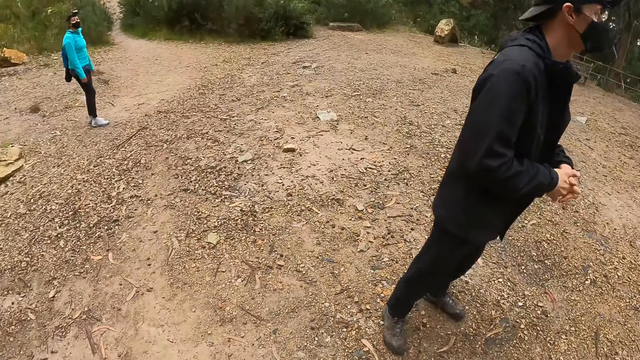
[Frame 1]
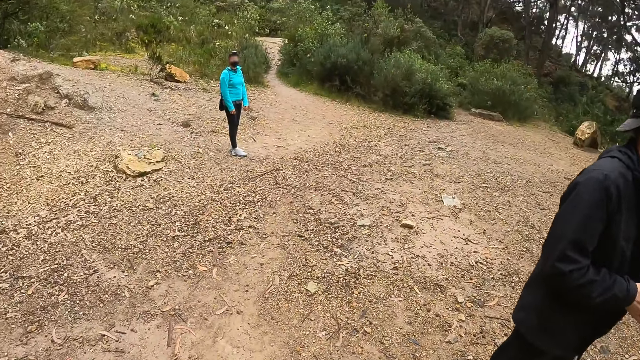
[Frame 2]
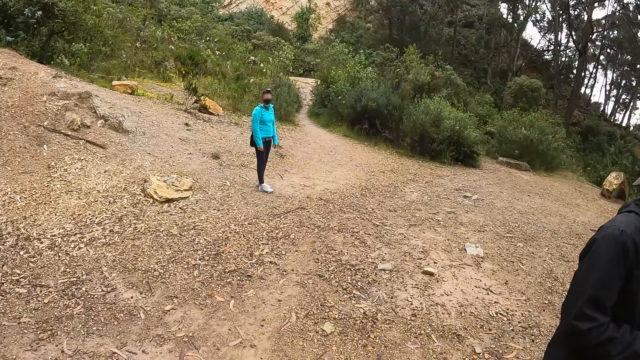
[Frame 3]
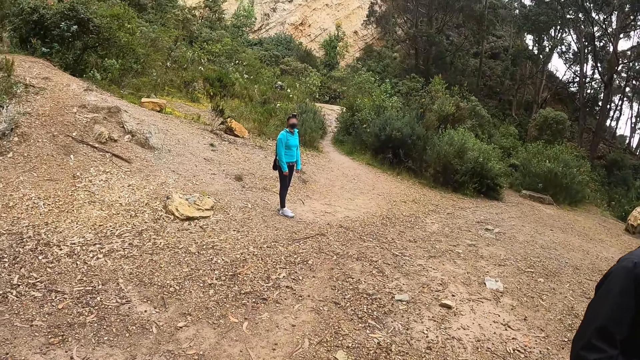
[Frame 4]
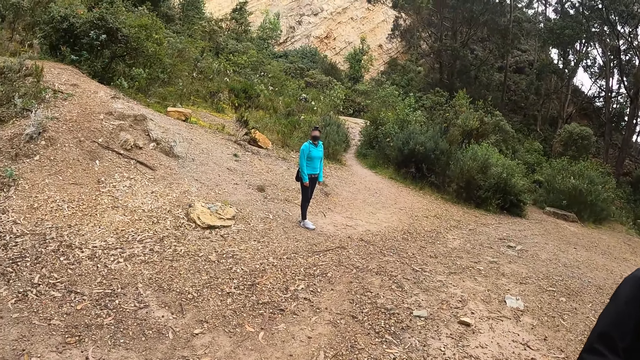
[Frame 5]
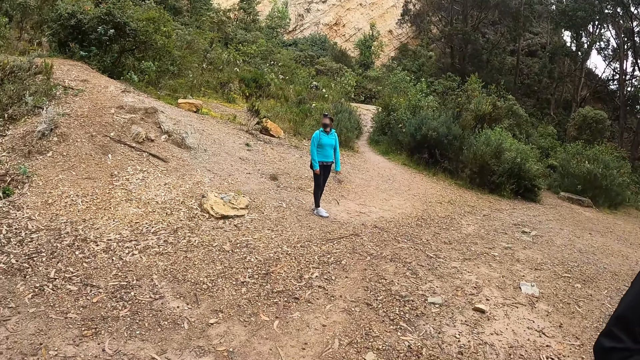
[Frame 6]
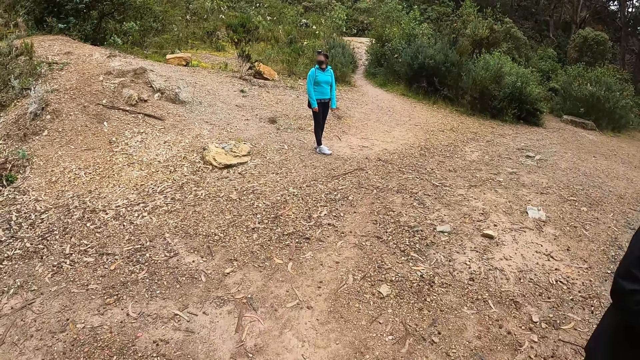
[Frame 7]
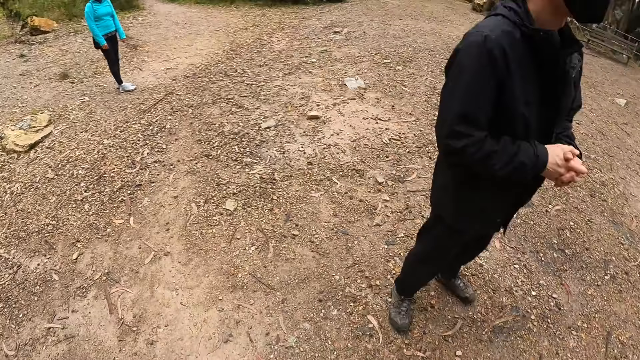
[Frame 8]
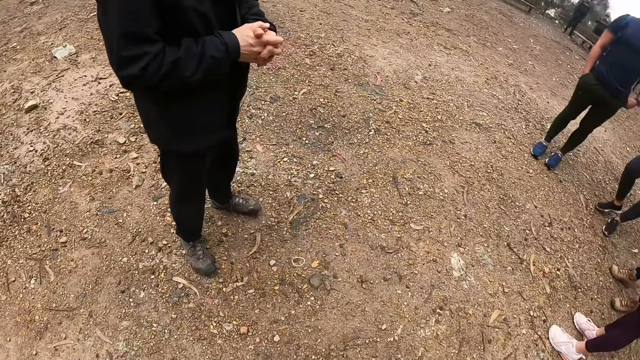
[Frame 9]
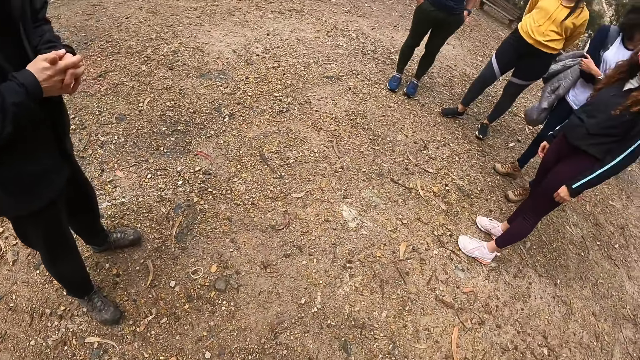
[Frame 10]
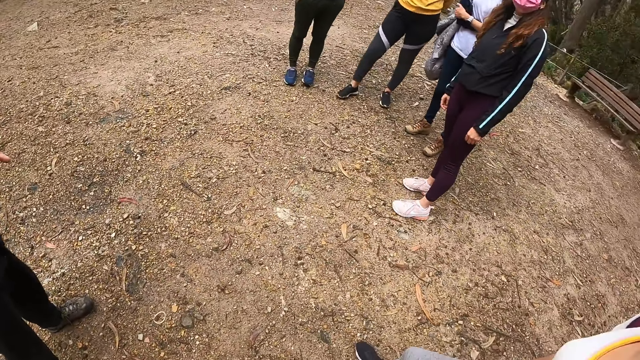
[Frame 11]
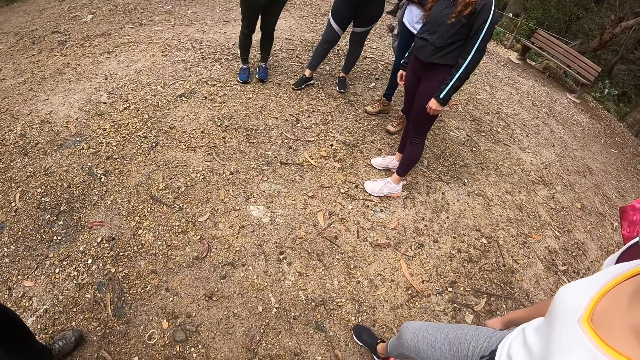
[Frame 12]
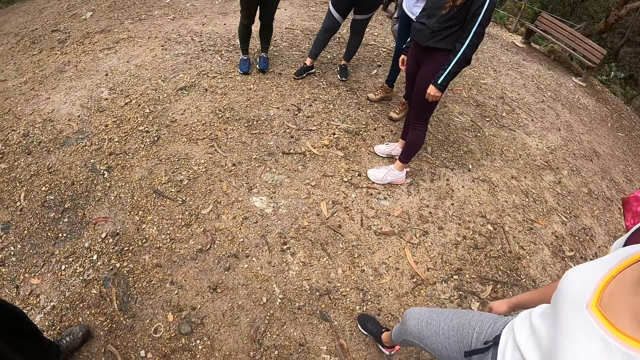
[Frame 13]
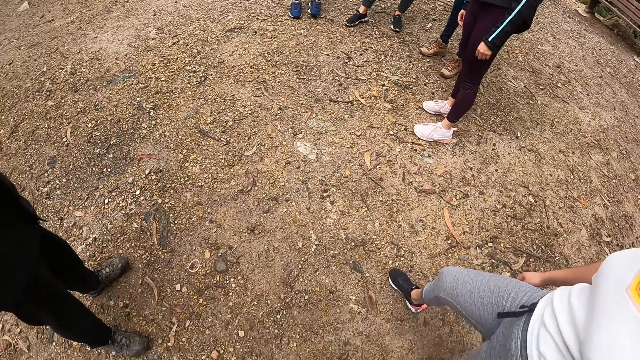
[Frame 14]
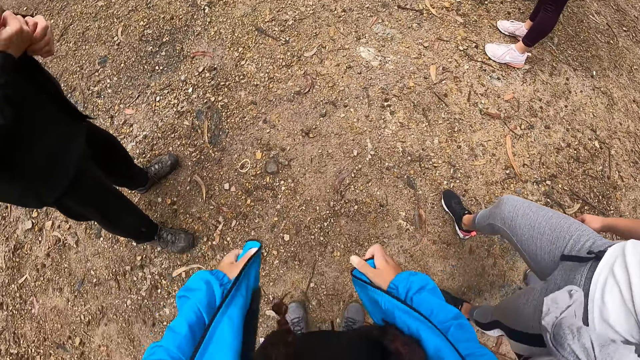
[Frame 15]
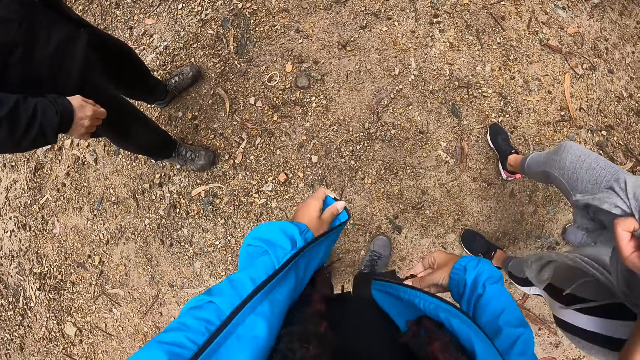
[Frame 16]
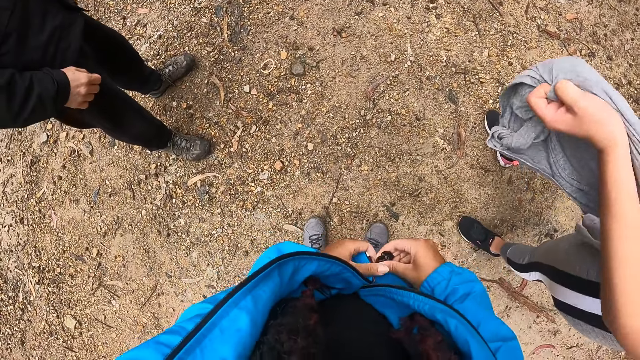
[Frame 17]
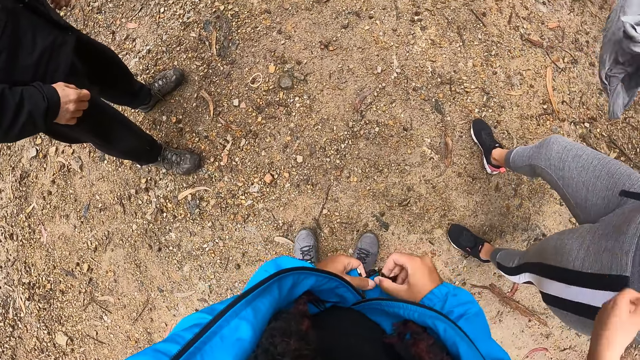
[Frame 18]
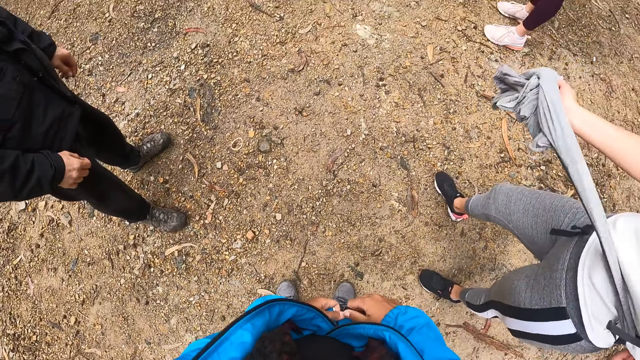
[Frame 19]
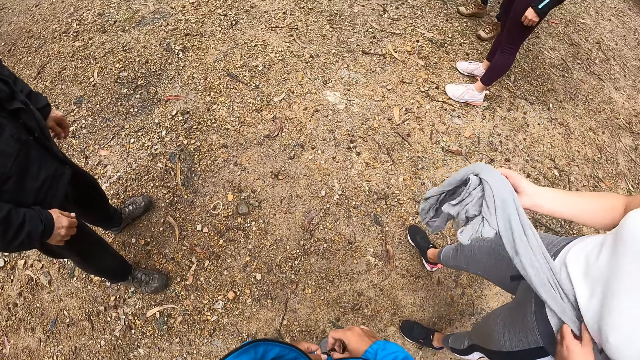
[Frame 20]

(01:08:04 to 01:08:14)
The camera wearer looks around the field. A woman removes a cloth from her waist with her hands. The camera wearer holds his jacket.

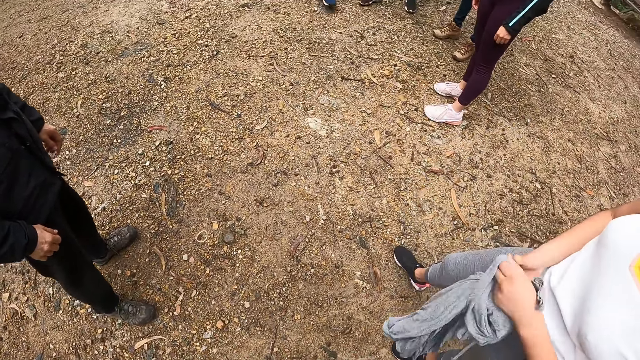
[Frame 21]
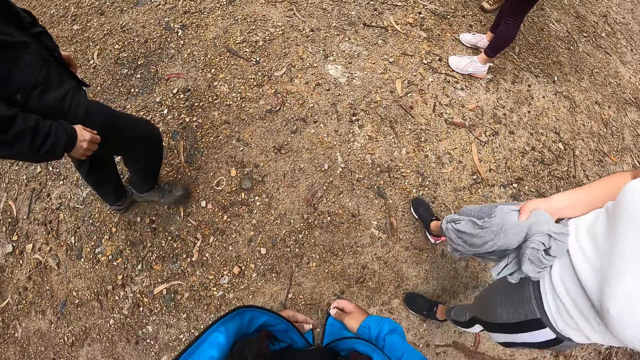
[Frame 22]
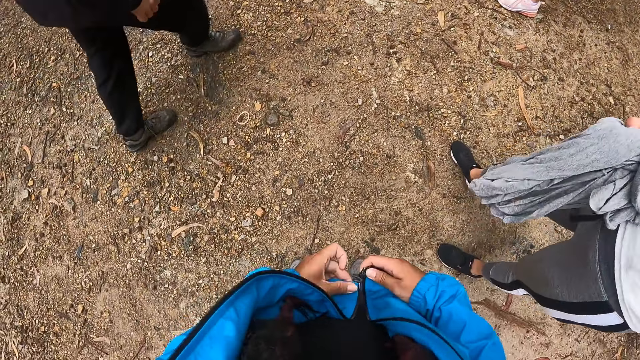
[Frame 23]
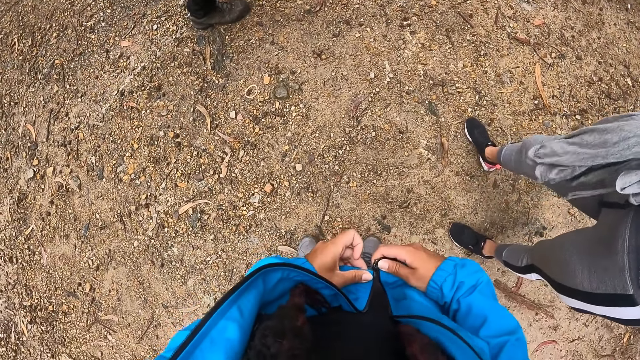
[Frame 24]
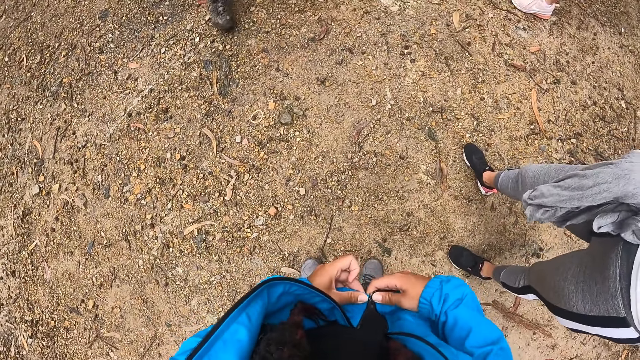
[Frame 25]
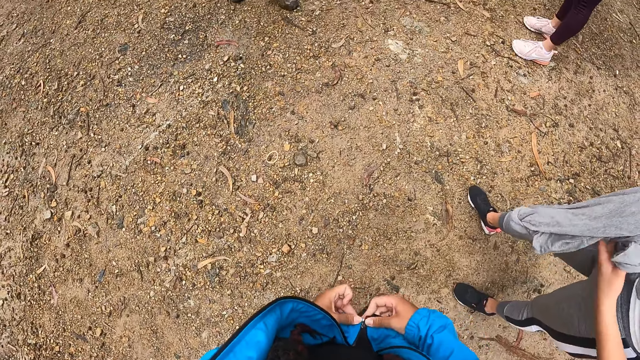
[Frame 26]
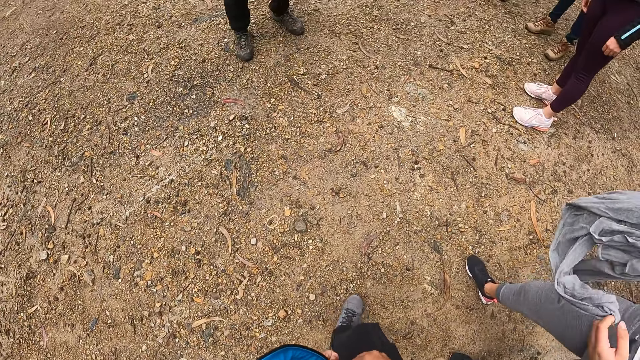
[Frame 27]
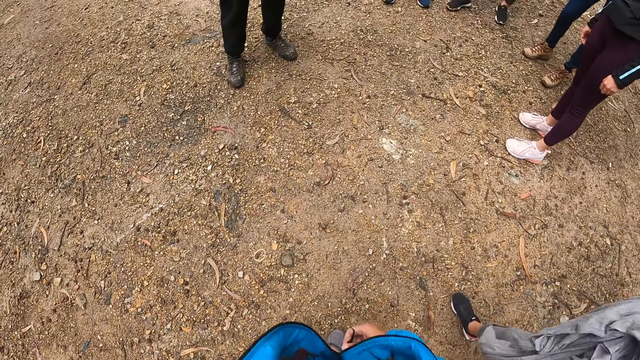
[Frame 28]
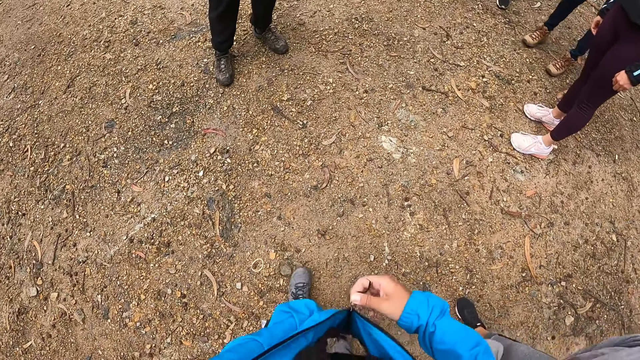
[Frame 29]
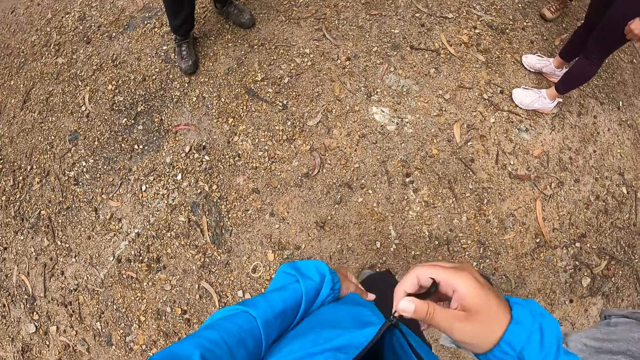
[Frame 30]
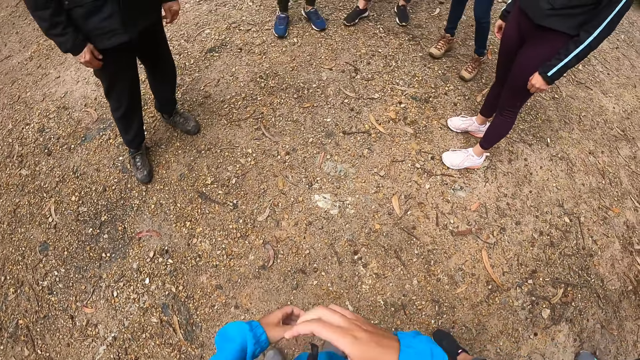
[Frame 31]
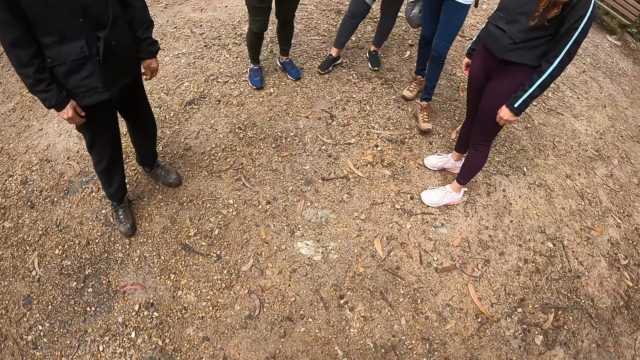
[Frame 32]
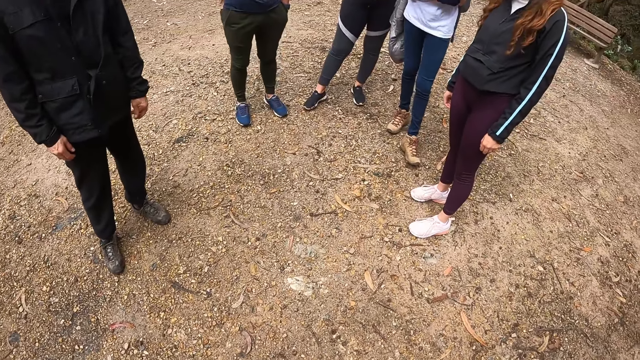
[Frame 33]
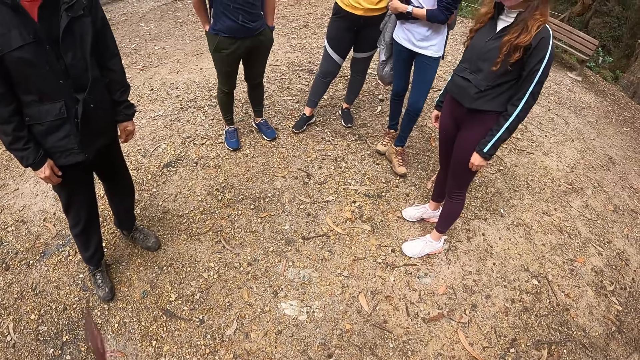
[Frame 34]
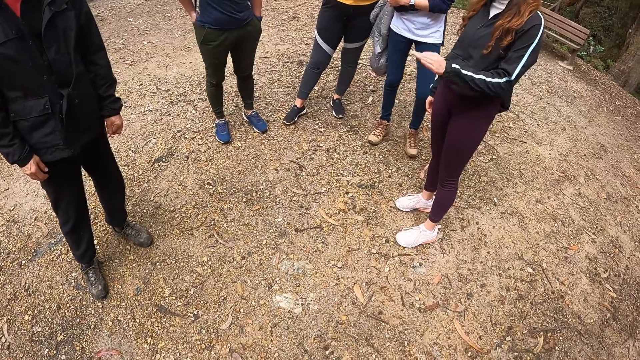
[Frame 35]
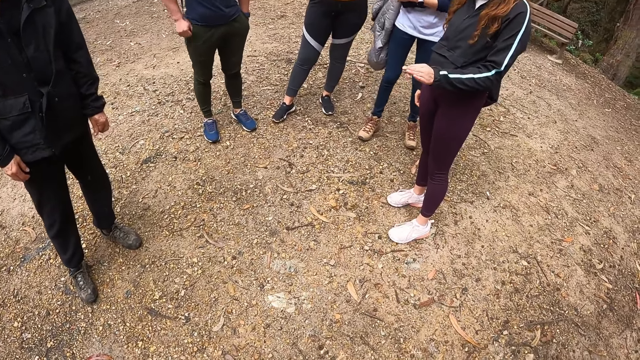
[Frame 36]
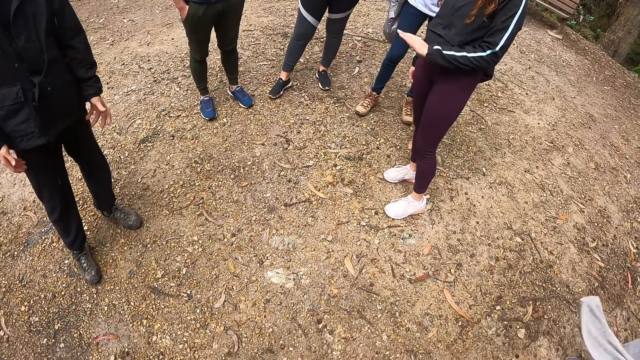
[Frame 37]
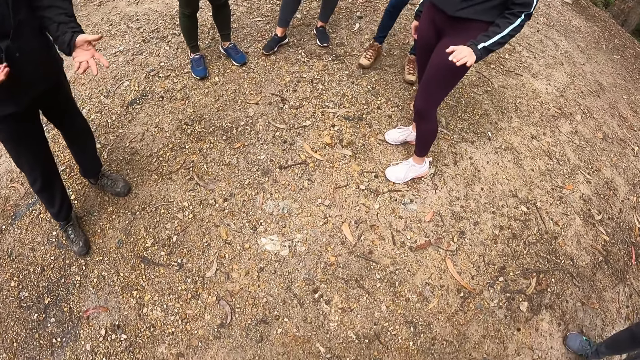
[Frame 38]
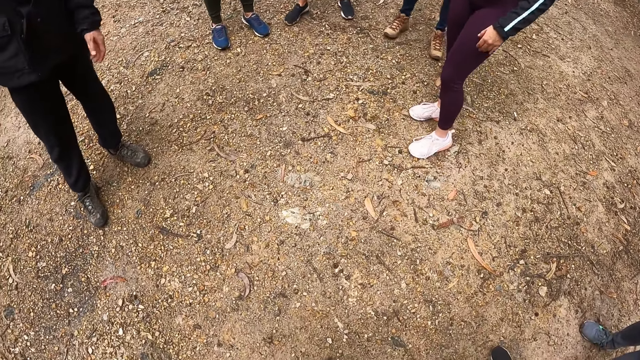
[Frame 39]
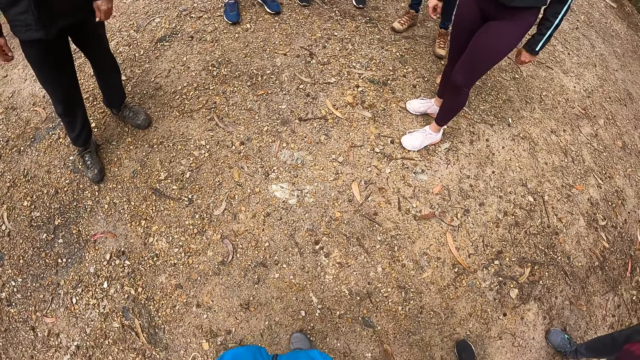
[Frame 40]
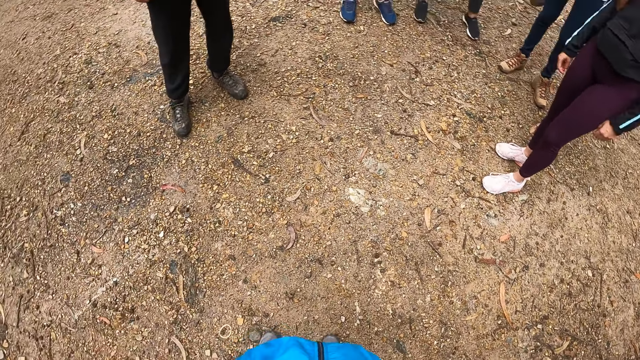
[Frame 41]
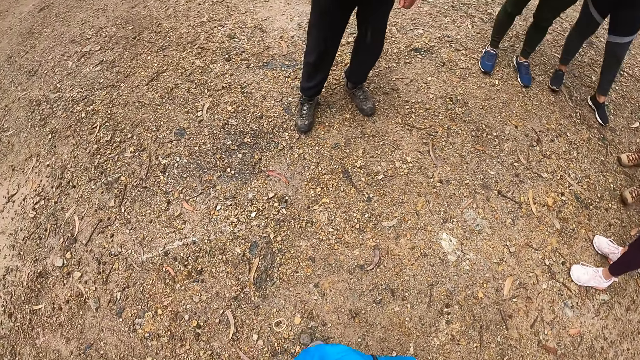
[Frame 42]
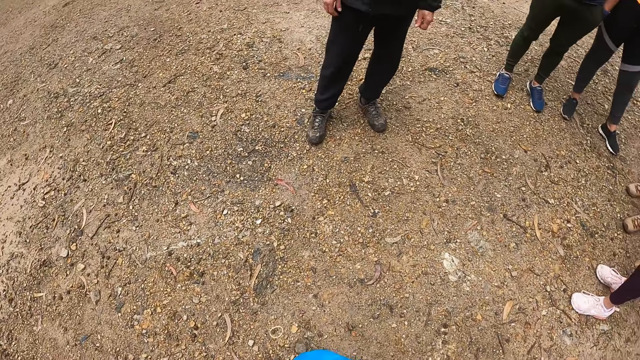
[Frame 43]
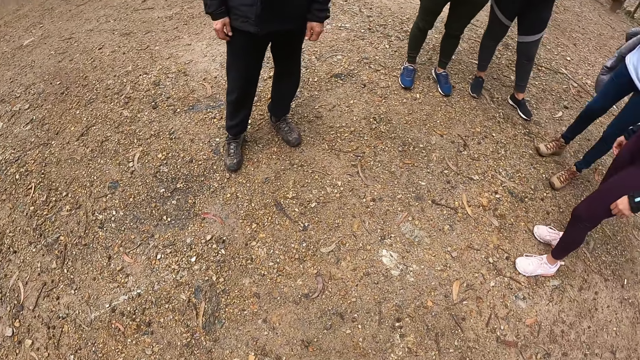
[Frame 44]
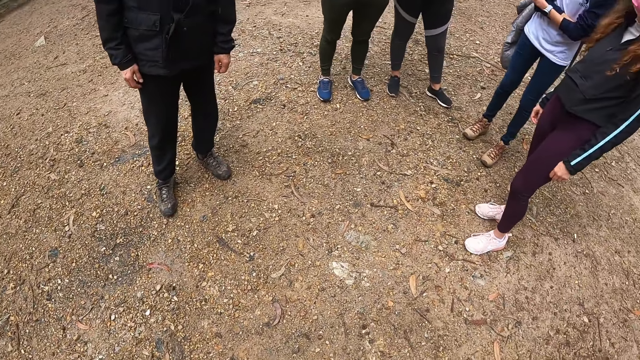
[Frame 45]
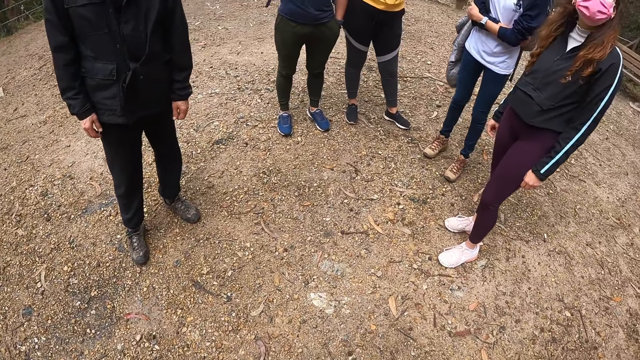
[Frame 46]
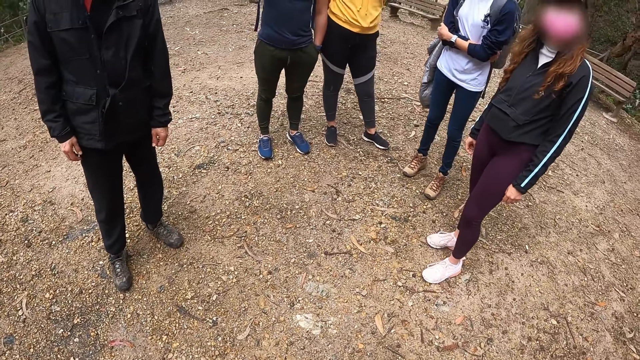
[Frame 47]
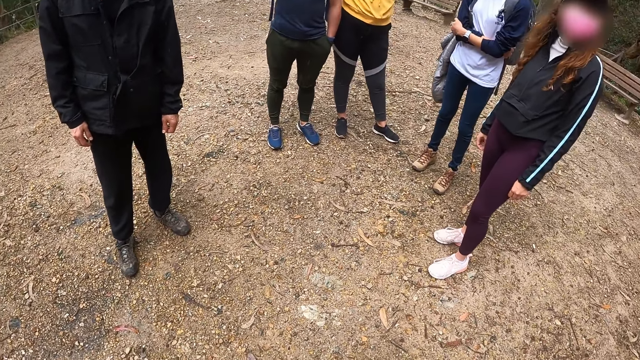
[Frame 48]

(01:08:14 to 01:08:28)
The camera wearer looks around the field. She hooks the zip of a coat with her hands. The woman unfolds the cloth with her hands. The camera wearer zips up the coat with her right hand. The woman gestures out with her hand. The camera wearer looks around the field.
